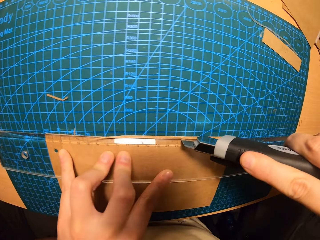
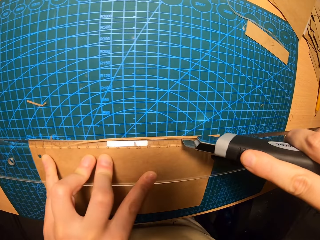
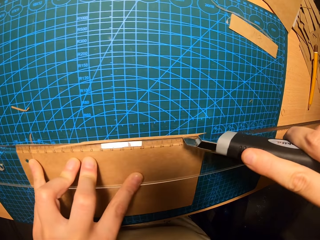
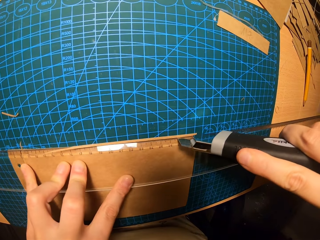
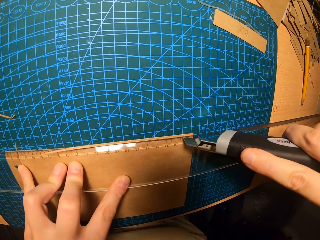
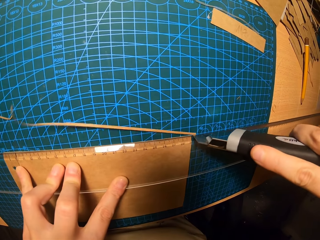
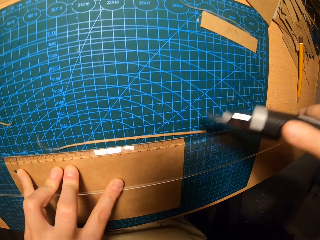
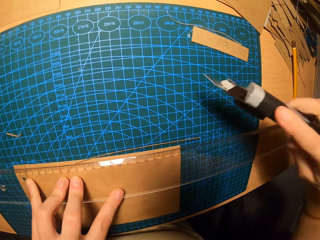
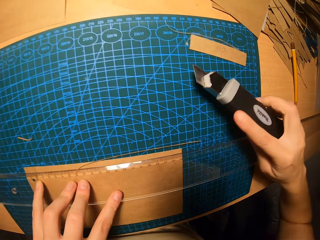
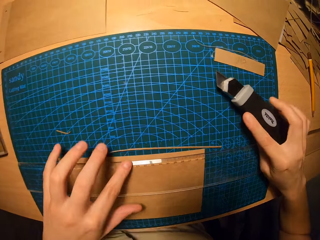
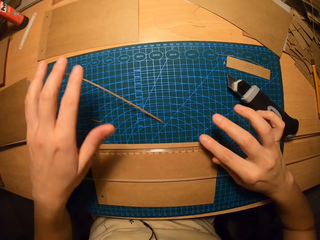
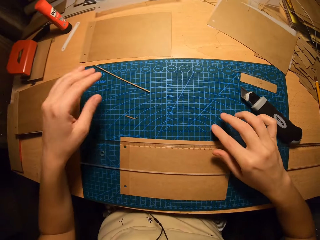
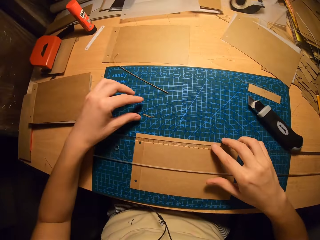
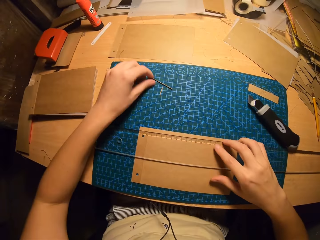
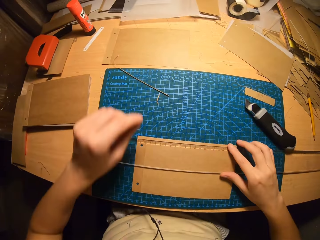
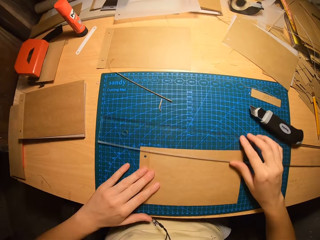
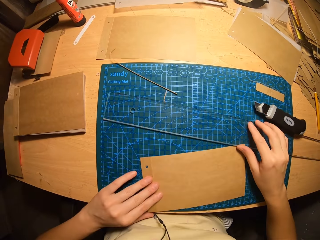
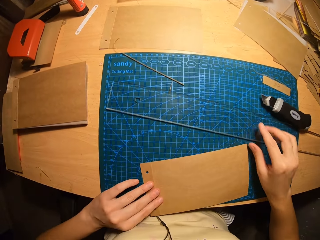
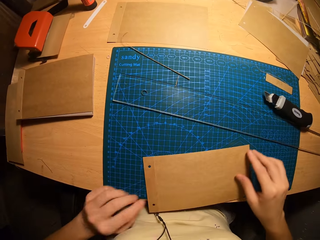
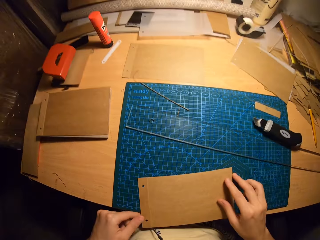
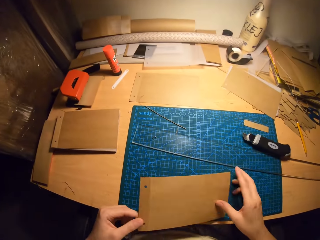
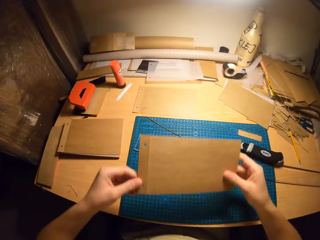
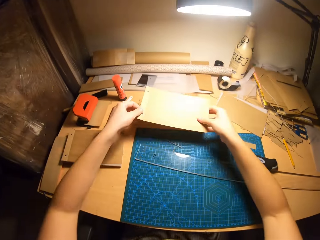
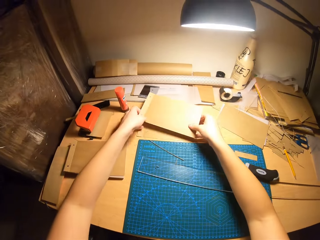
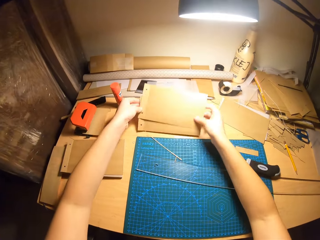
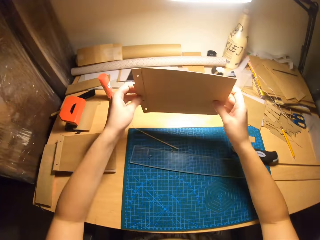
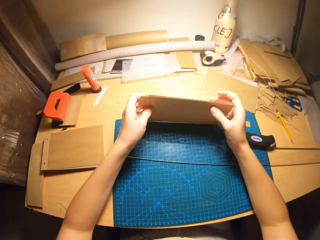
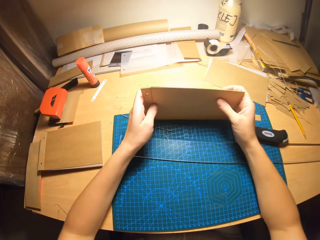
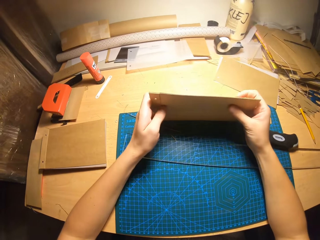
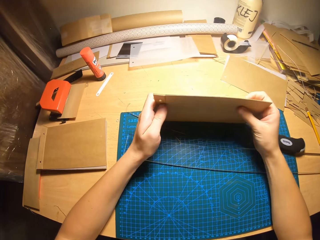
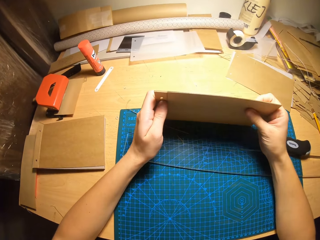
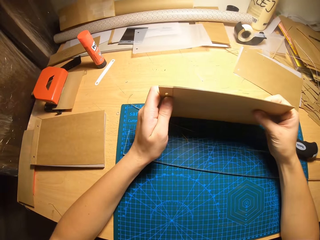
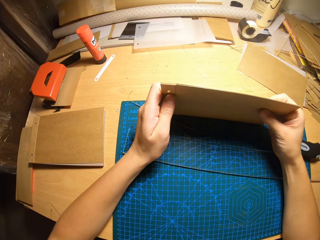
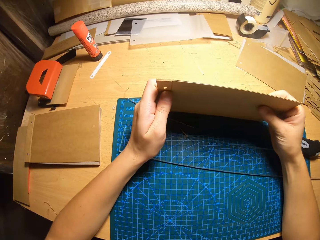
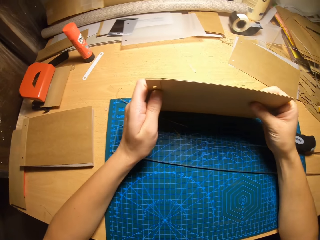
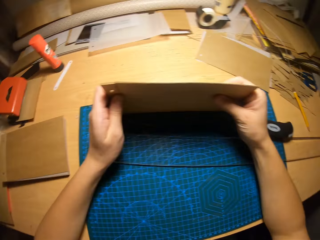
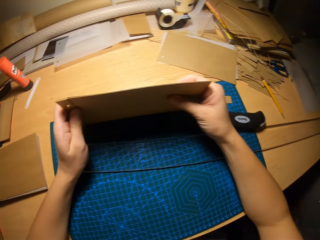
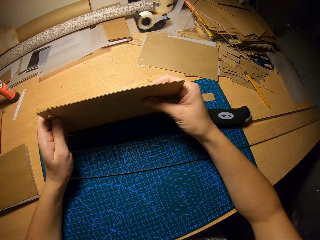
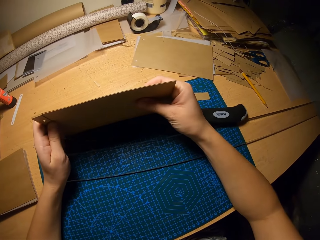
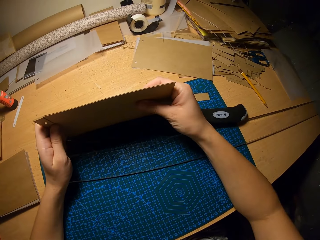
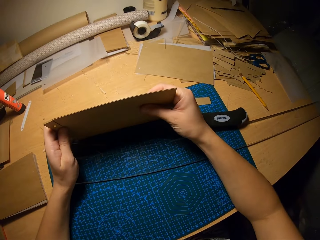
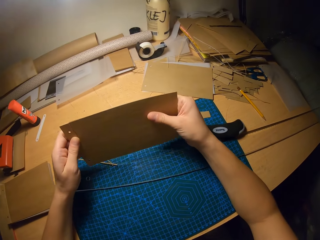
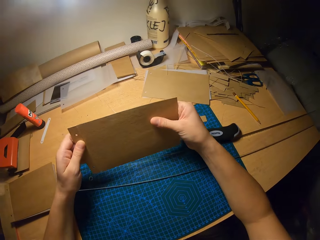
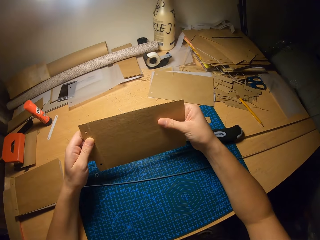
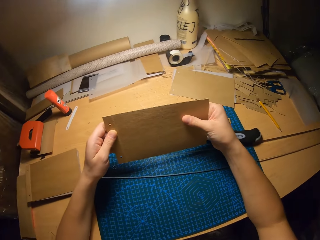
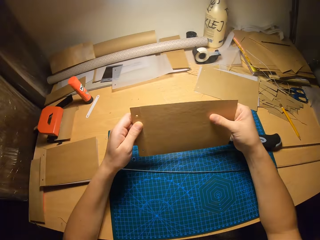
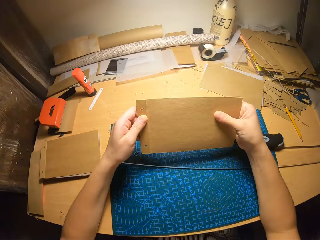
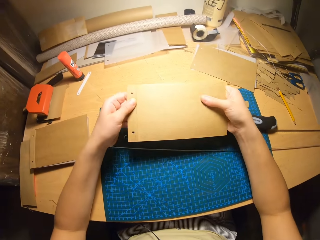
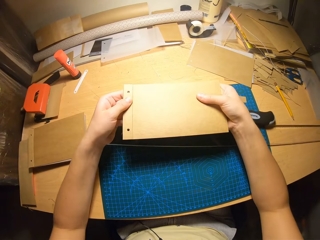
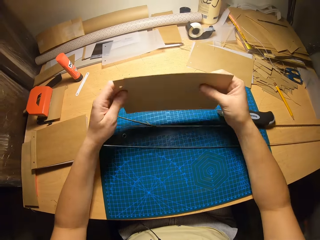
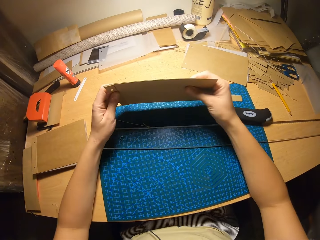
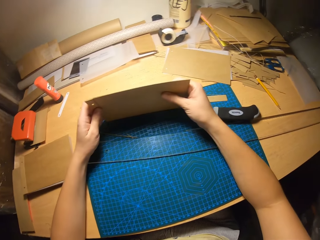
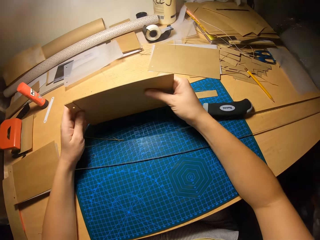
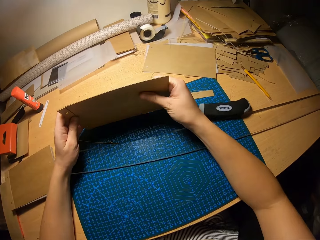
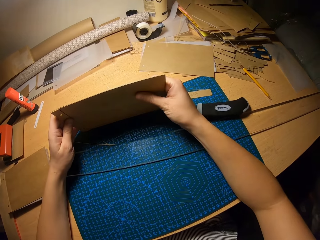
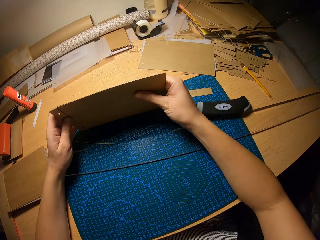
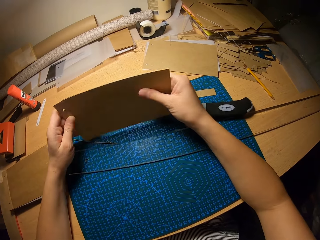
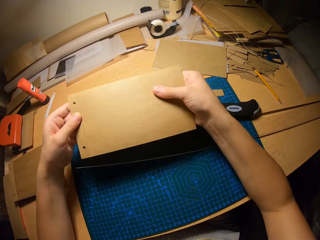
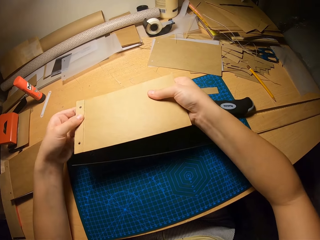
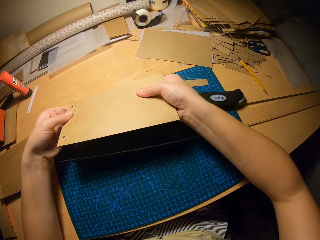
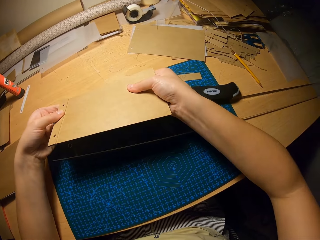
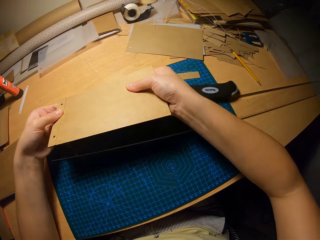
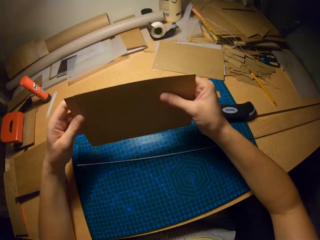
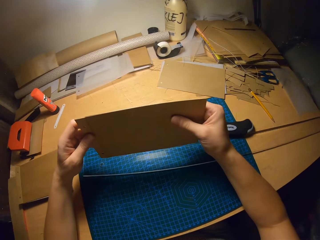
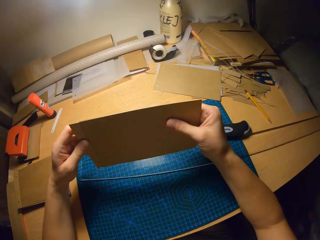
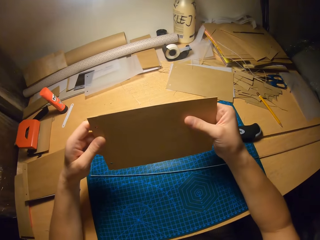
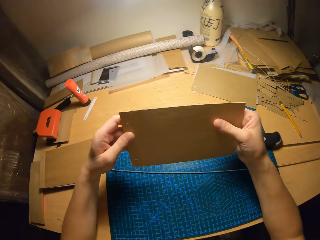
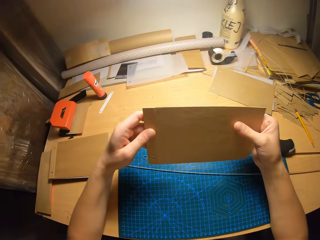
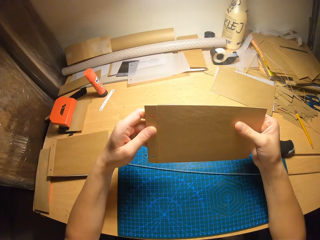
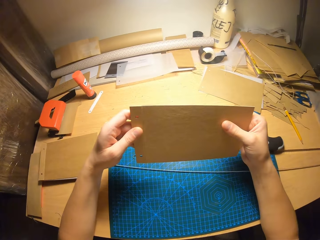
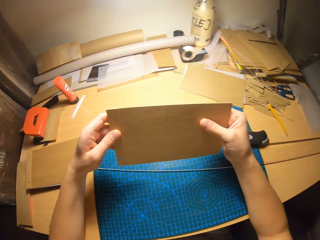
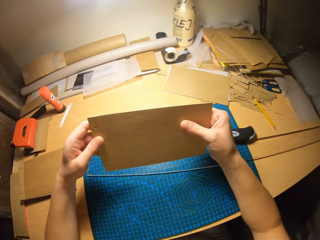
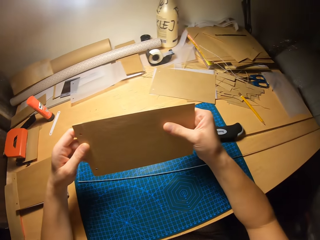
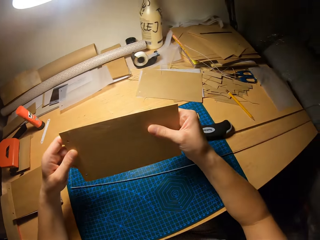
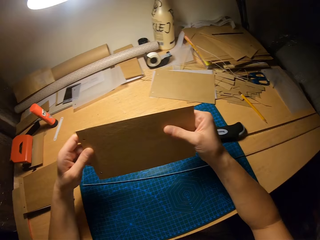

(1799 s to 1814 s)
The camera wearer drops the knife on the cutting mat. She removes the card pieces on the cutting mat with her left hand. She moves the ruler on the table with her right hand. She takes the card with her left hand. She moves the paper on the table. She raises the card from the table with both hands. She carries the card on the table with both hands. She picks the paper from the table. She levels the two cards together. She bounces the paper on the table. She looks at the paper. She bounces the paper on the table. She looks at the paper.

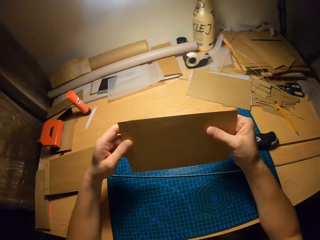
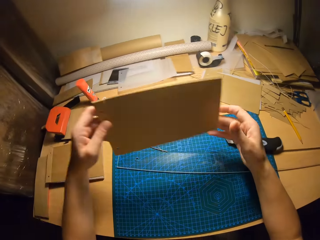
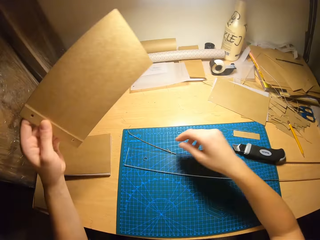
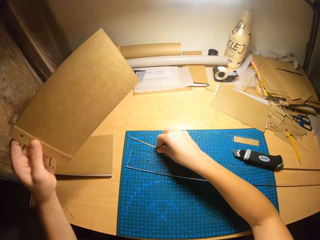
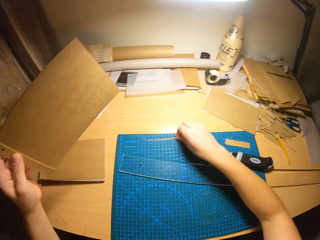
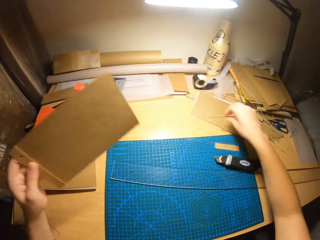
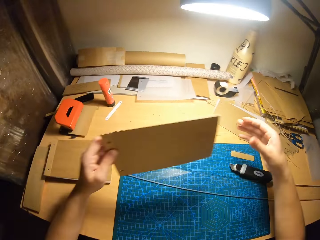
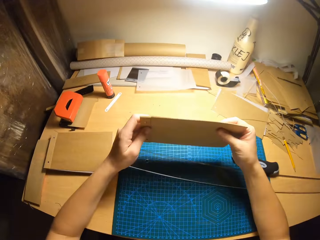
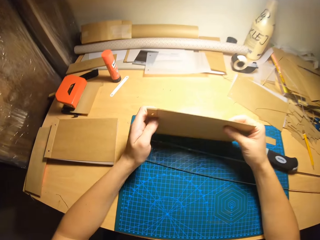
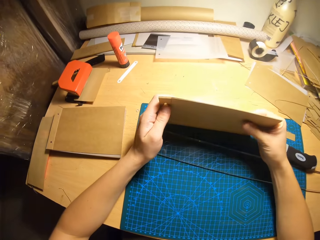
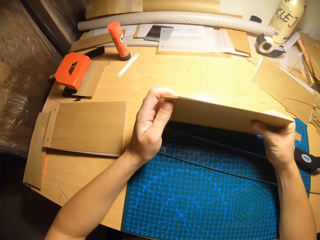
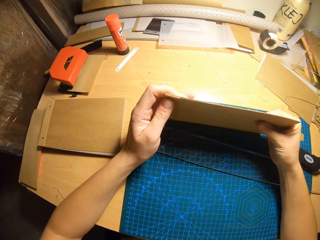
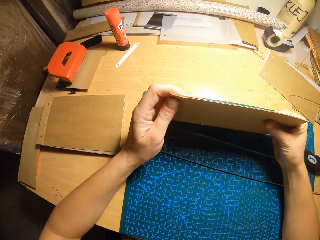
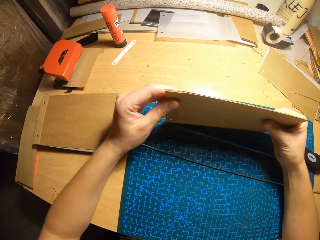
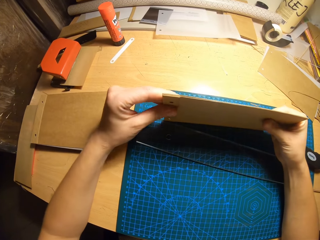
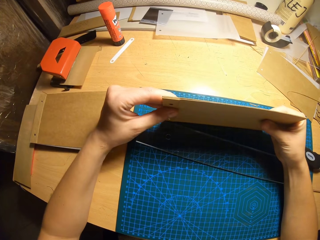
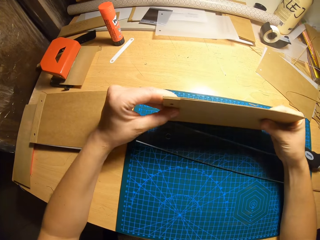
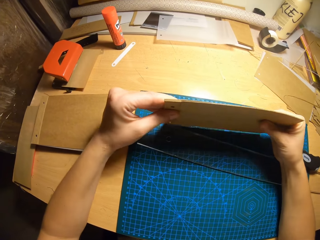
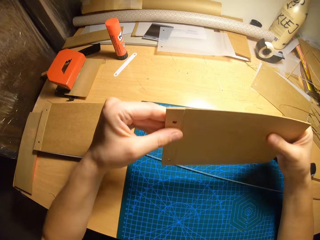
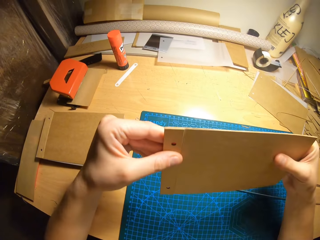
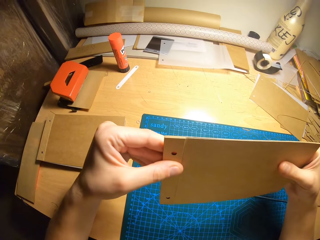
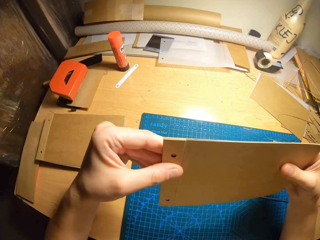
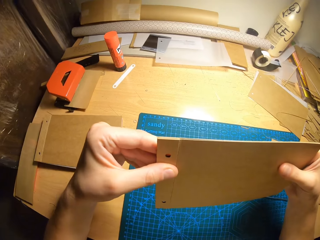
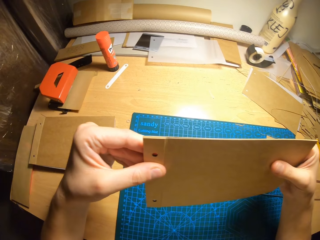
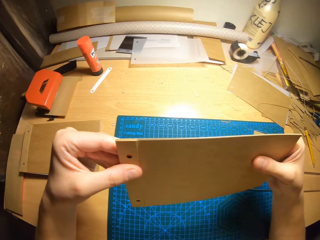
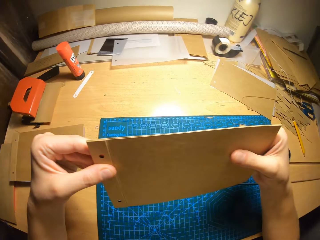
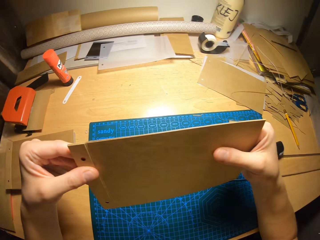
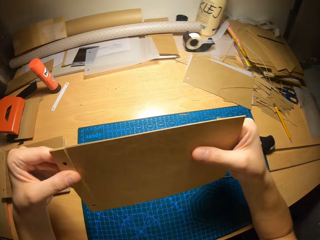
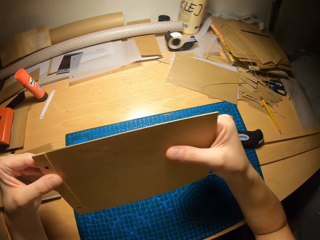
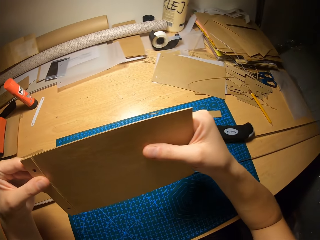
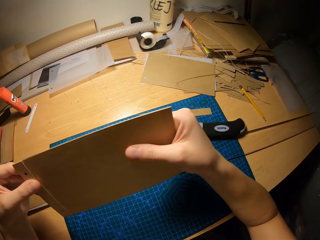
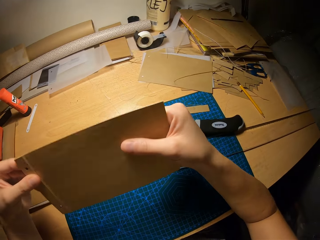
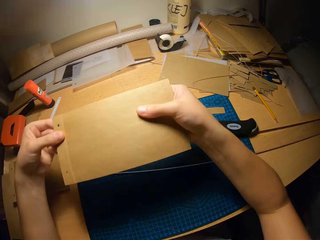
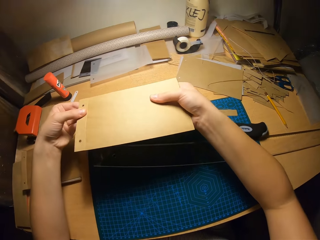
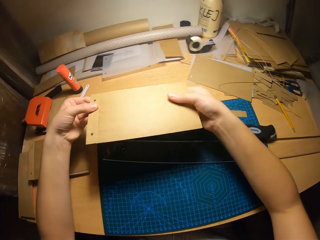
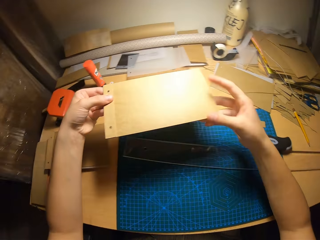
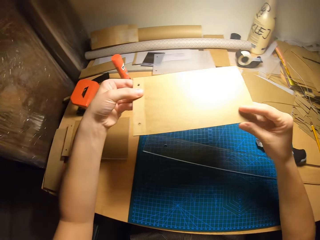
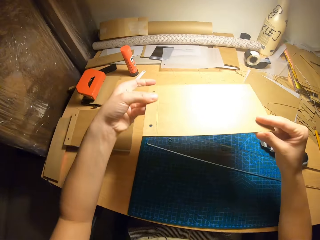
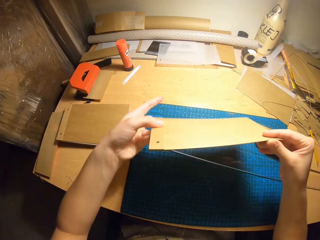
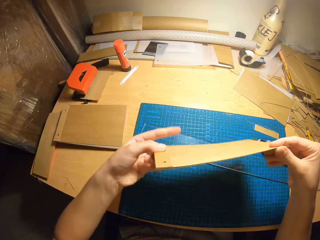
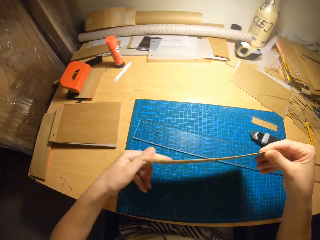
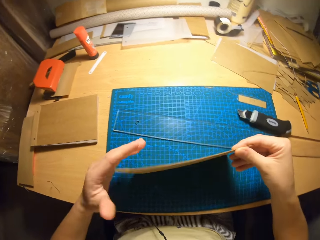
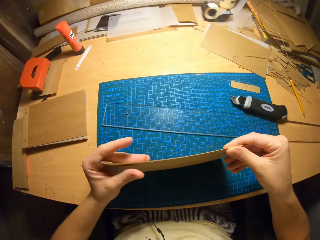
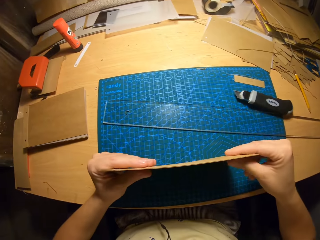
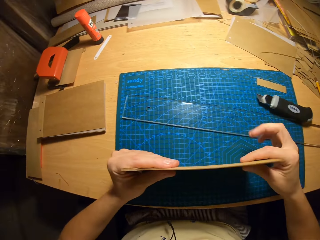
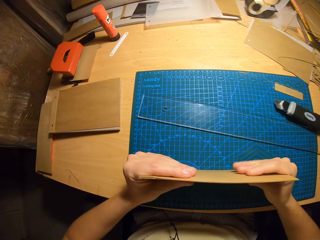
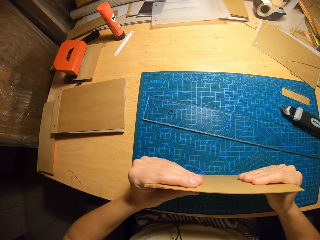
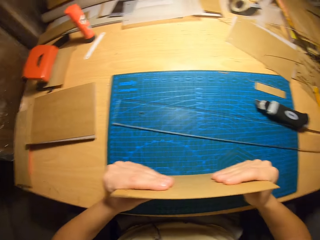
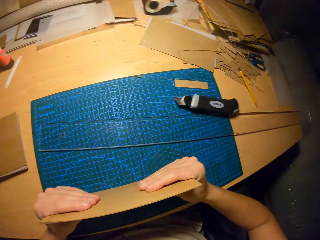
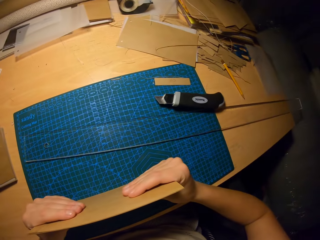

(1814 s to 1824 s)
The camera wearer removes the card piece on the cutting mat with her right hand. She holds the paper with both hands. She levels the two cards on the cutting mat. She holds the paper with both hands again. She checks the two cards. She tilts the paper. She places the paper on the table. She holds the paper with both hands.
